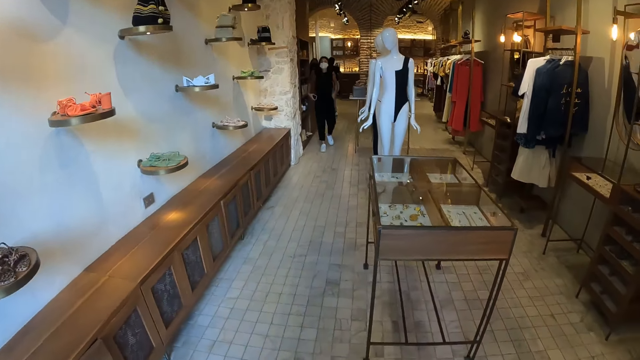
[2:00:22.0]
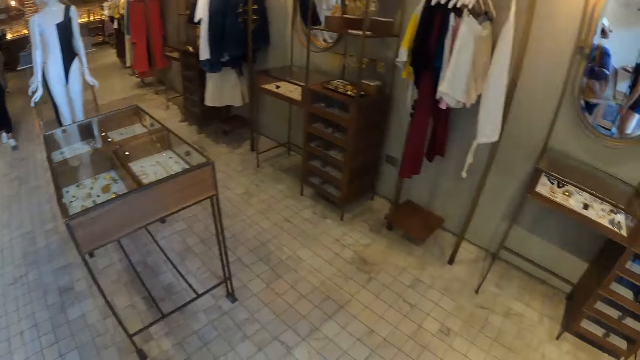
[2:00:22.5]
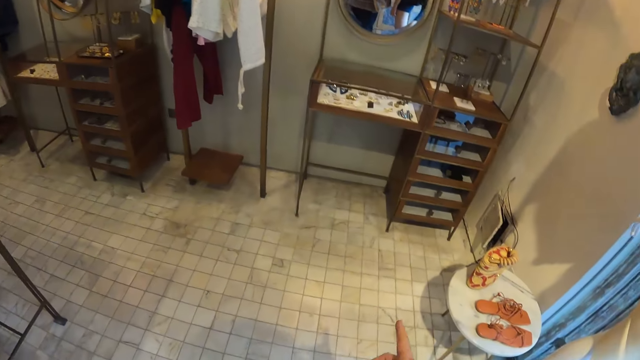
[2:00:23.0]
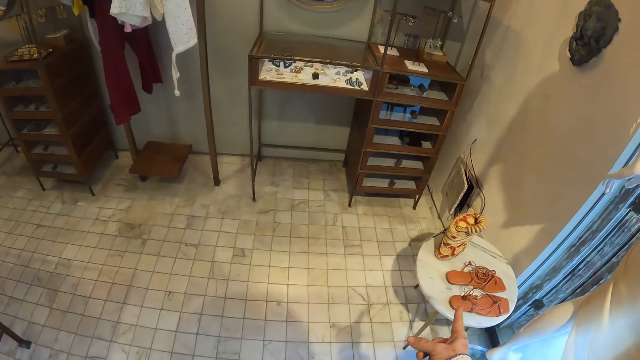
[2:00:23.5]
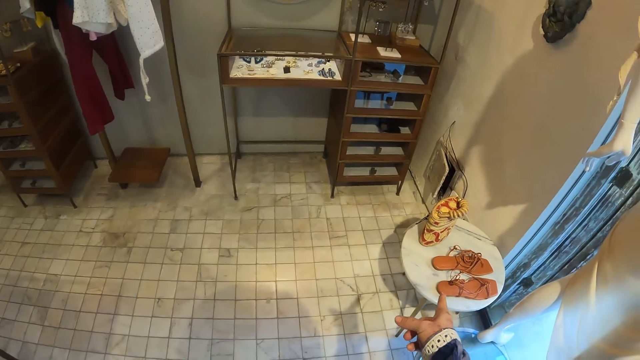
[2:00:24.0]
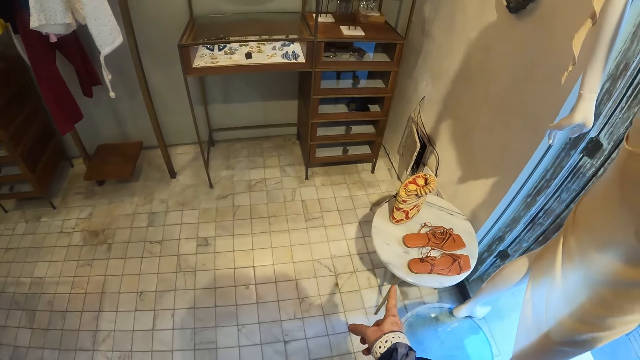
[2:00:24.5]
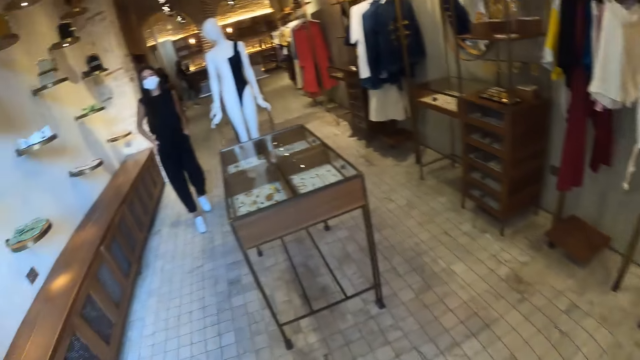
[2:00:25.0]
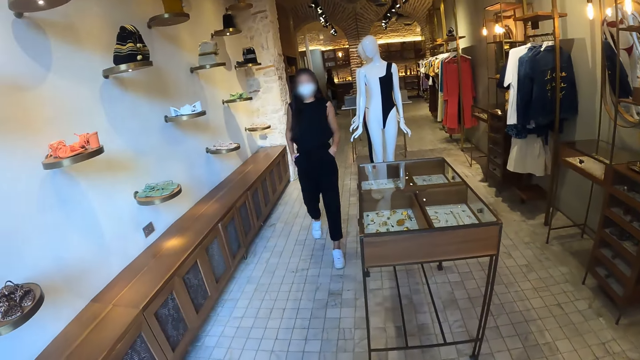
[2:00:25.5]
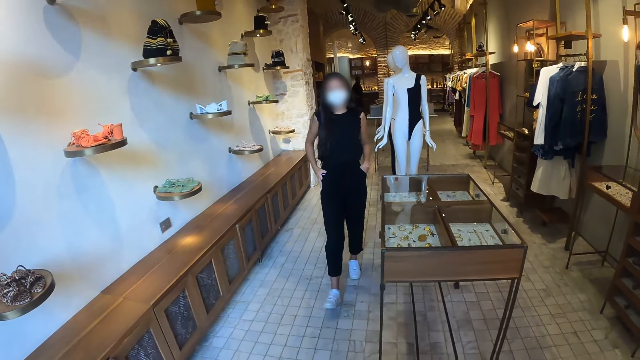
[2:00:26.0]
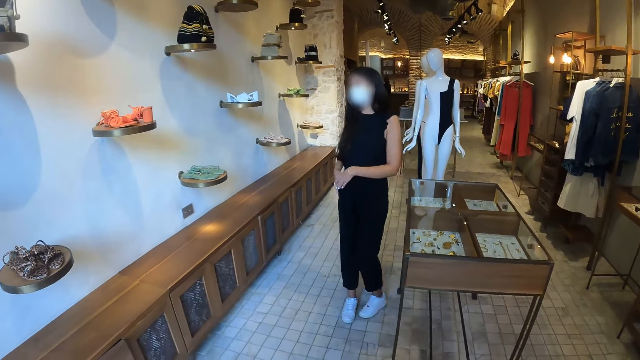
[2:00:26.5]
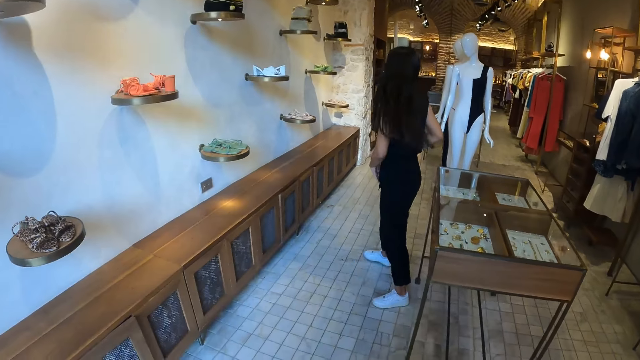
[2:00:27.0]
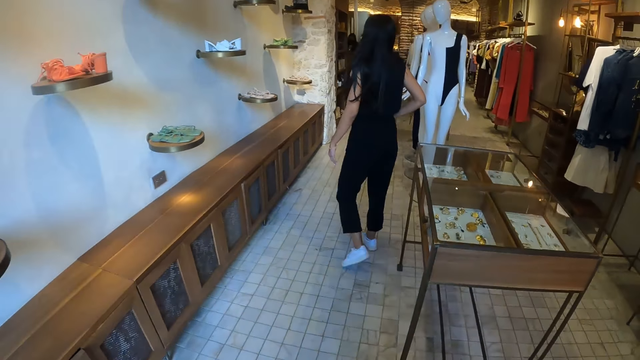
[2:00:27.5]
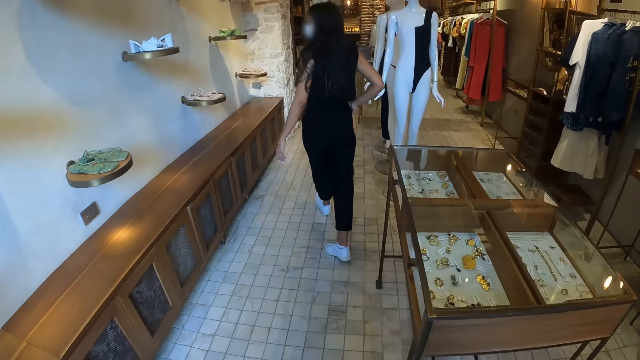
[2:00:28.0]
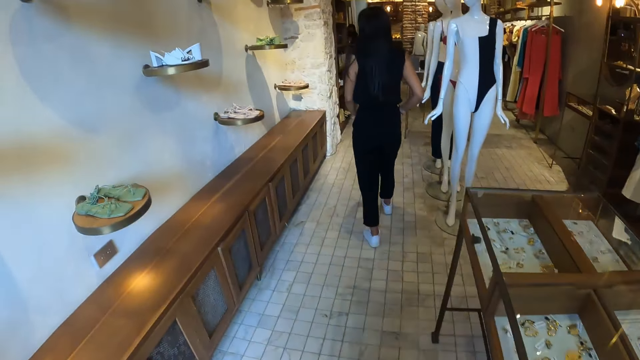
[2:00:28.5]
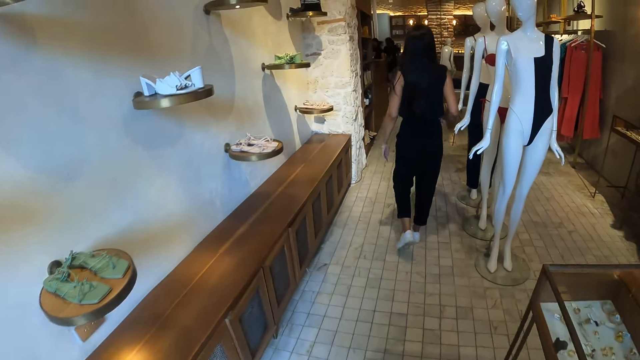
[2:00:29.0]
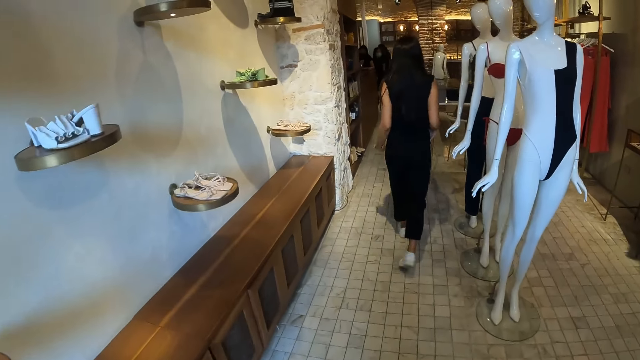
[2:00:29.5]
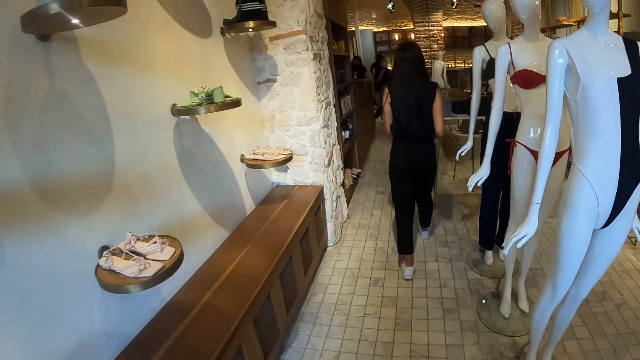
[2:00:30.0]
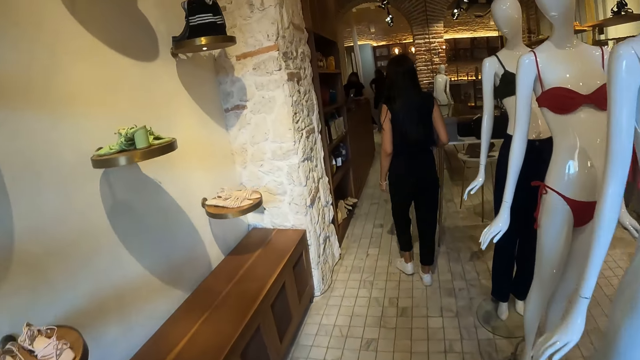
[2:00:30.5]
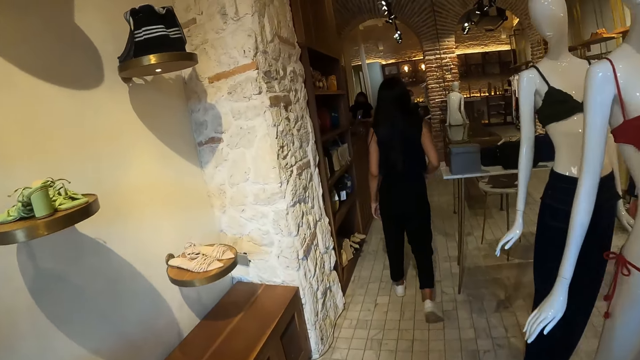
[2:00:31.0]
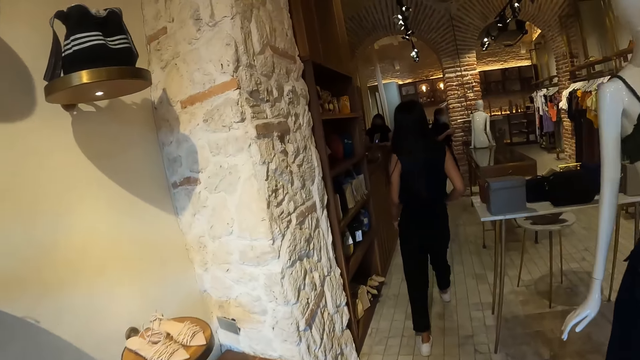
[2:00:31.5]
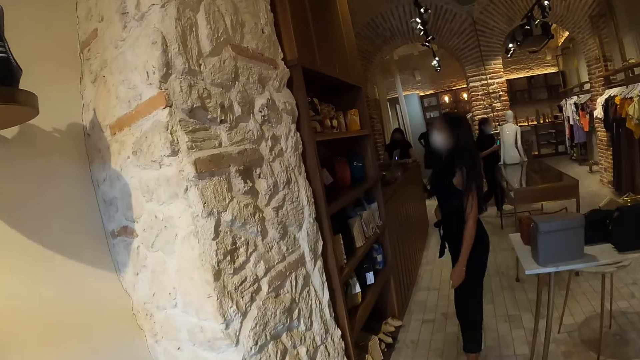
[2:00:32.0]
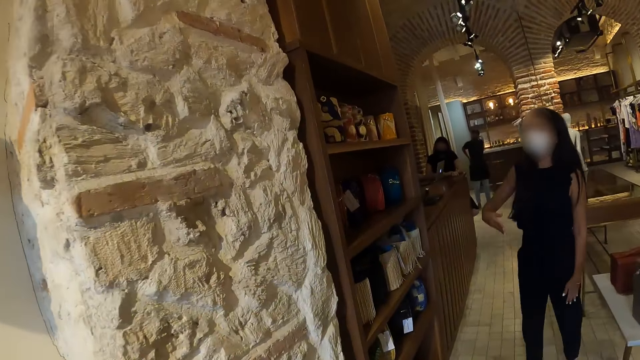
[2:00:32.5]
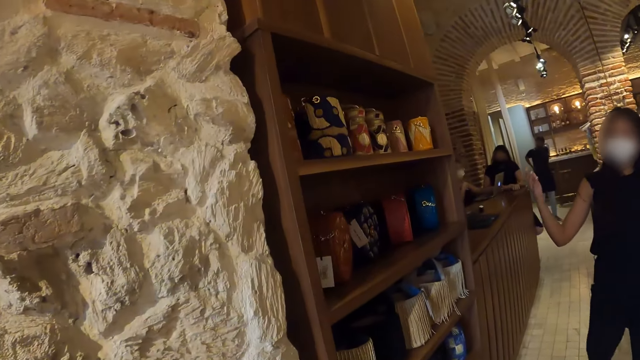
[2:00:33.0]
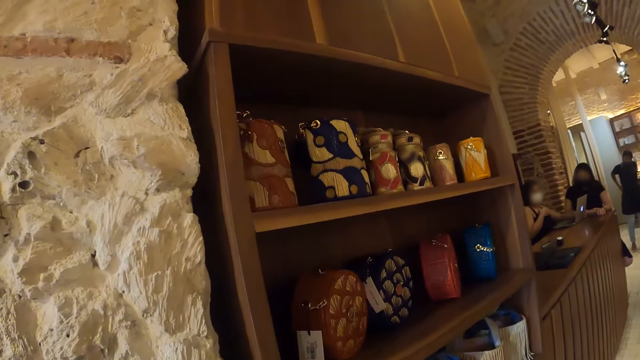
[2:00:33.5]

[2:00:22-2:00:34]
The camera wearer walks around the room. They look around the room. They walk around the room.

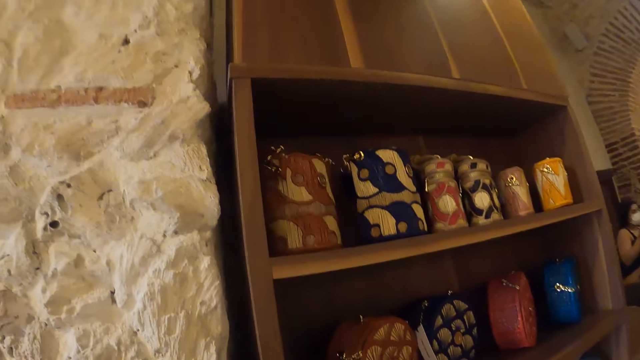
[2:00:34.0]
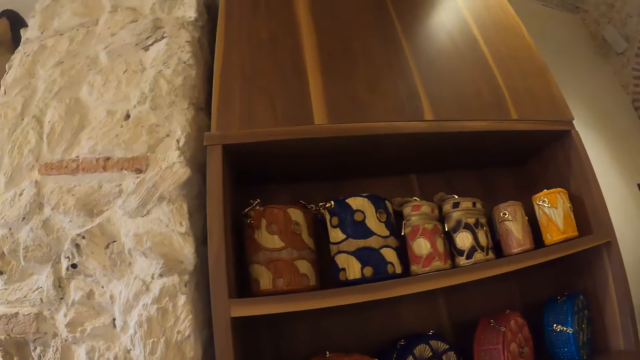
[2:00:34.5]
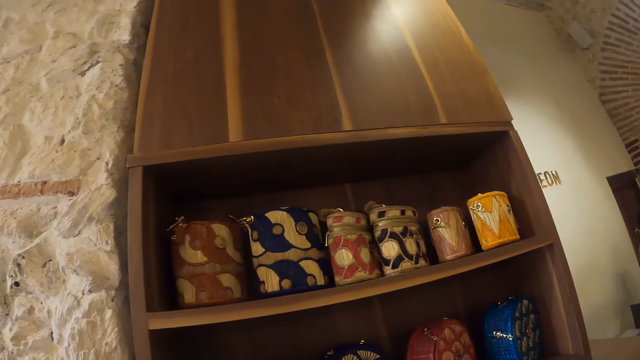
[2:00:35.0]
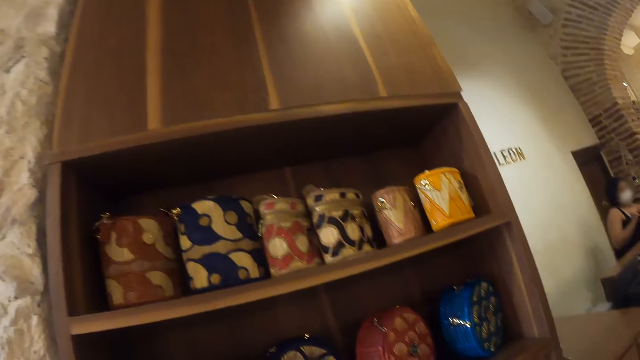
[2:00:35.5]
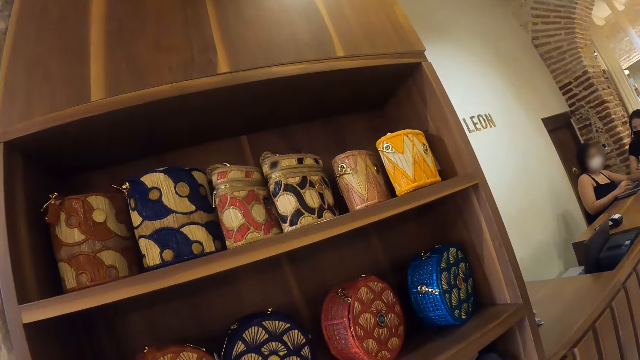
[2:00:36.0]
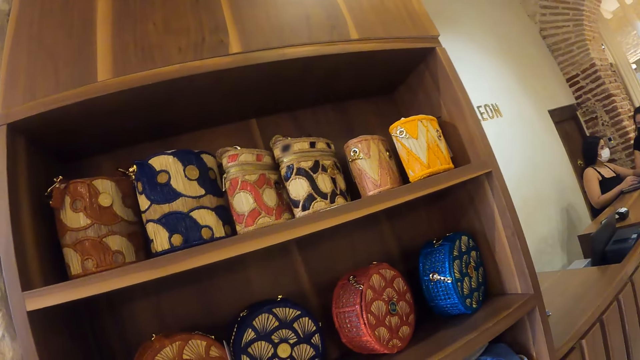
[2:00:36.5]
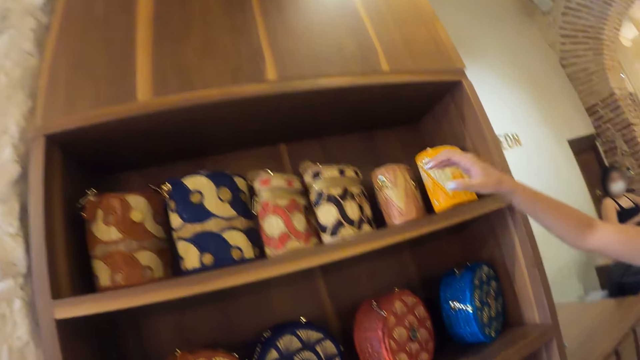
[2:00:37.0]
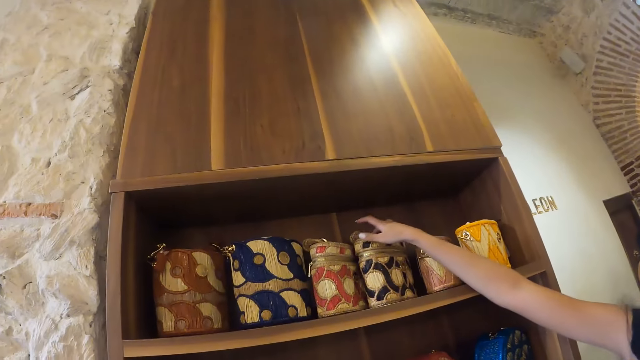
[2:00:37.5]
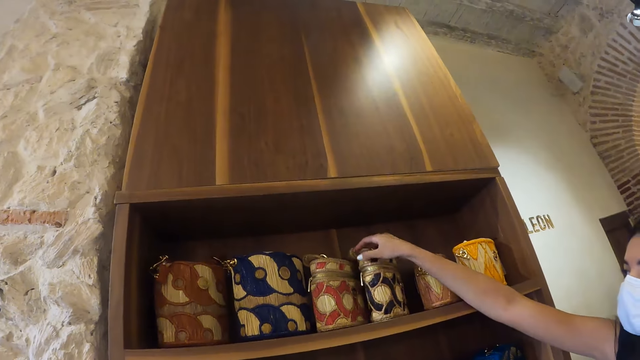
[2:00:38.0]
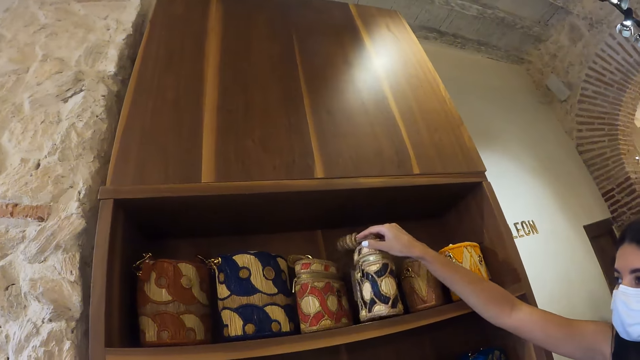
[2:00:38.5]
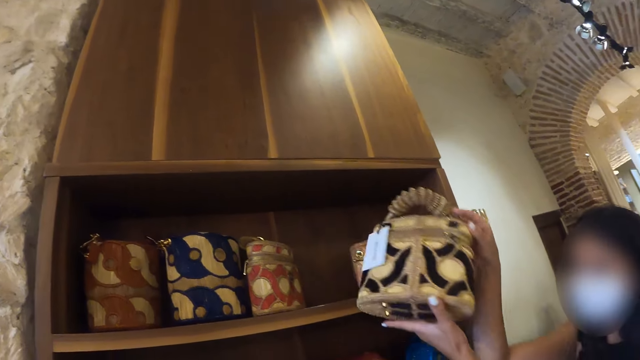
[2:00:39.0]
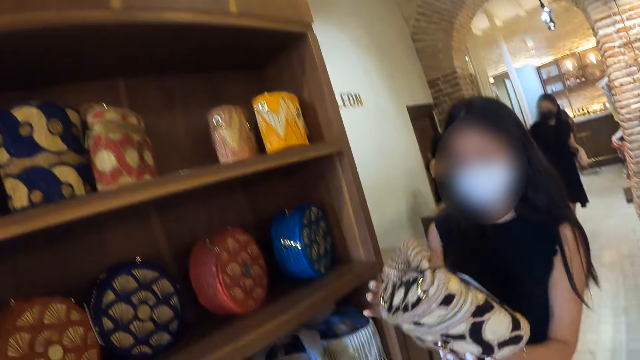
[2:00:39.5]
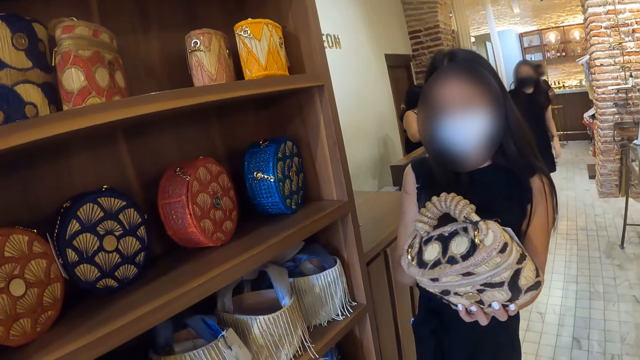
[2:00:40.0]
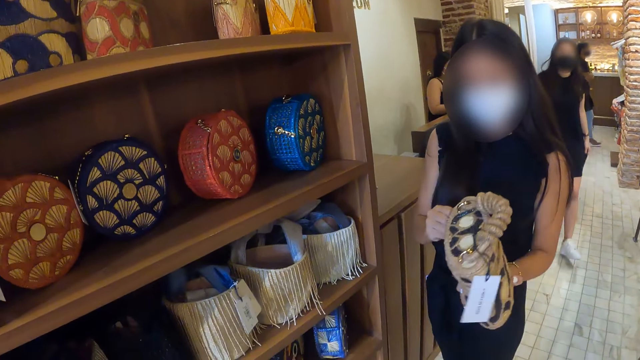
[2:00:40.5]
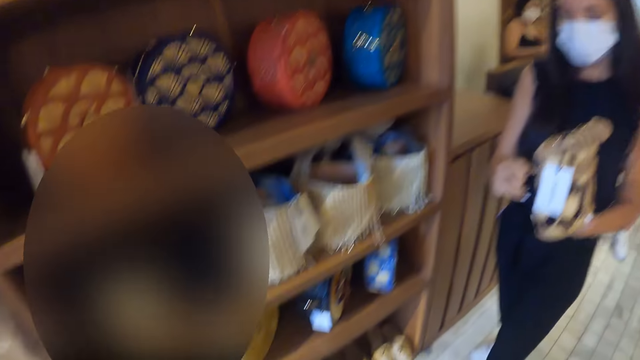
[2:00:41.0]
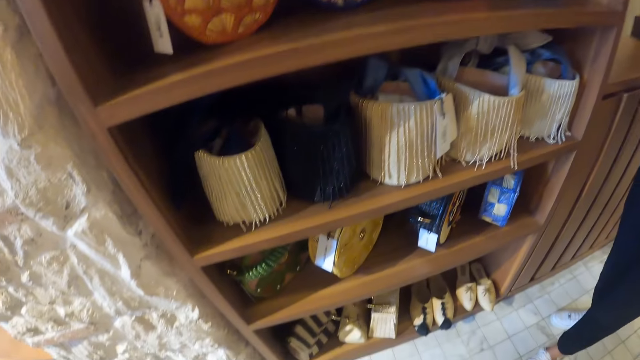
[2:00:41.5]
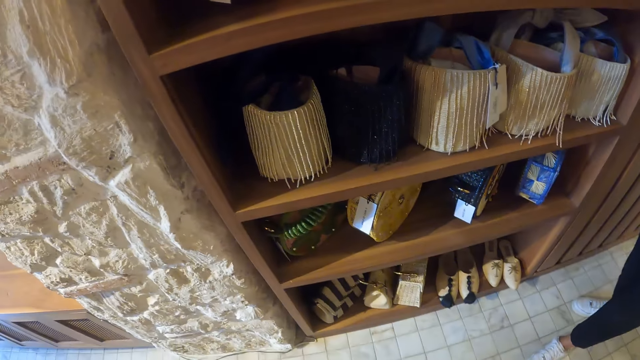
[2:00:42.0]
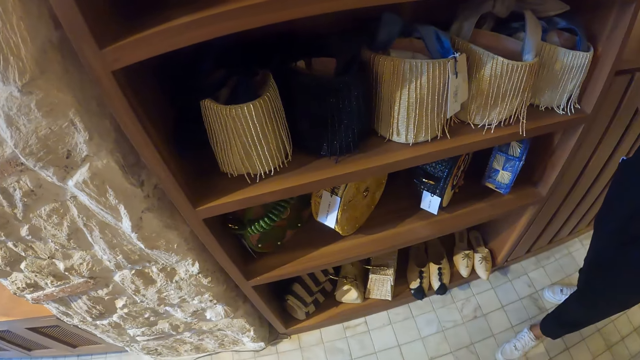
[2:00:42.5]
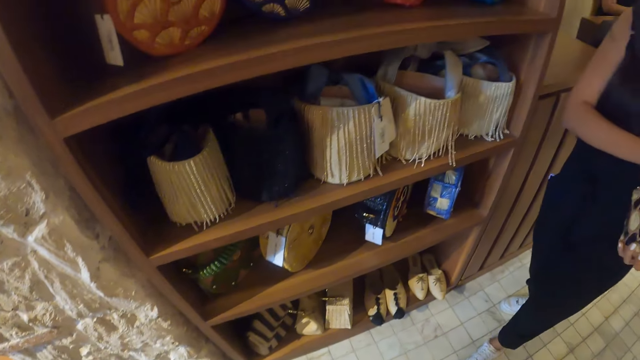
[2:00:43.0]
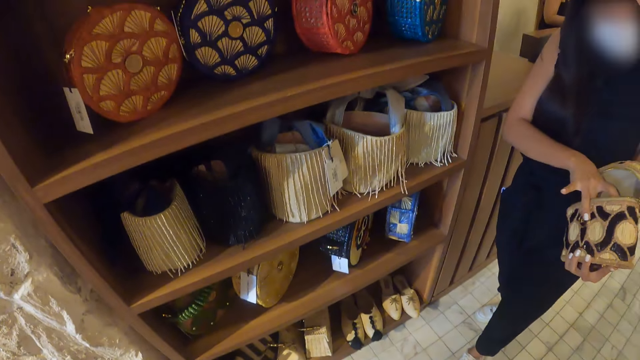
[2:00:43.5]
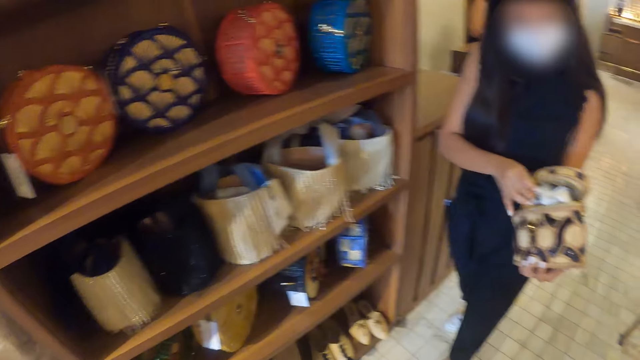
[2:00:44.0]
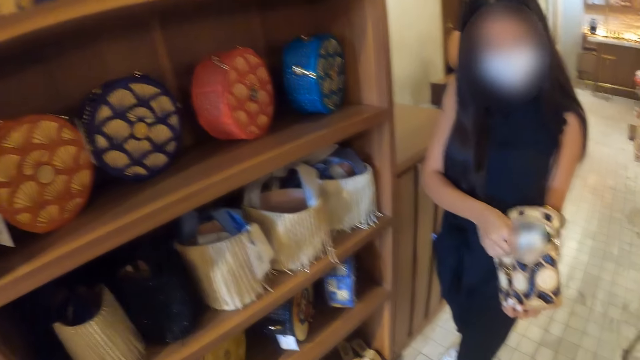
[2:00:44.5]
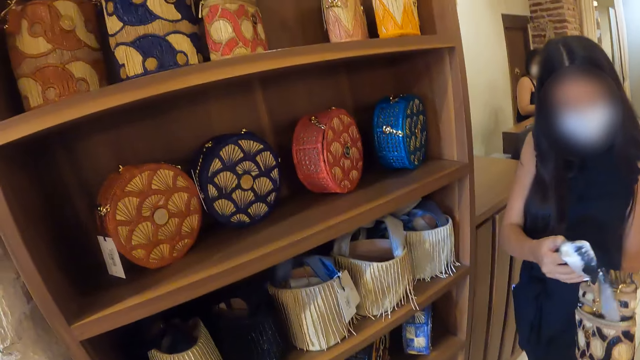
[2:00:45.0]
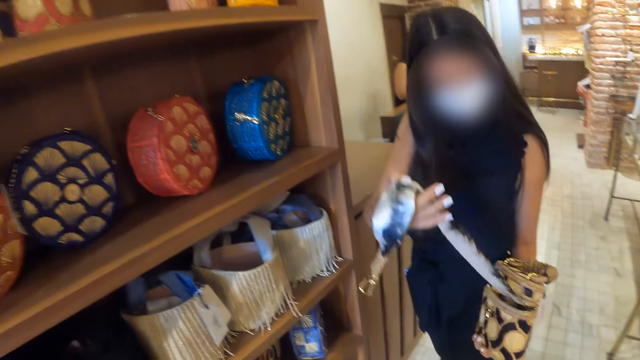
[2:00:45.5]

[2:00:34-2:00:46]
The camera wearer looks around the items. A lady picks up the basket and holds the basket. The camera wearer looks around the items.
